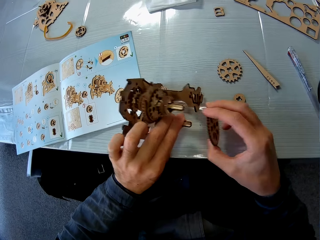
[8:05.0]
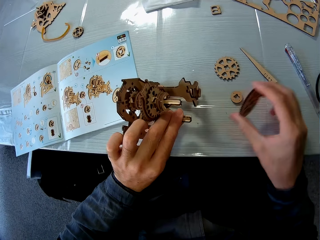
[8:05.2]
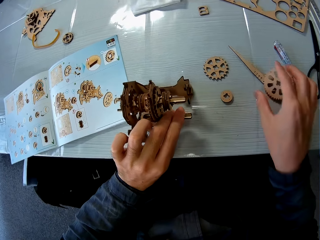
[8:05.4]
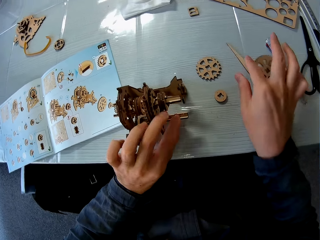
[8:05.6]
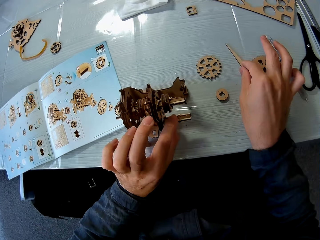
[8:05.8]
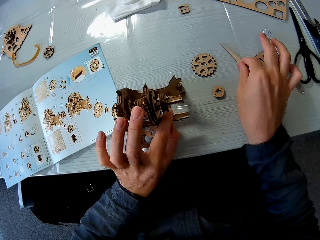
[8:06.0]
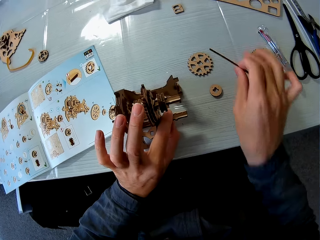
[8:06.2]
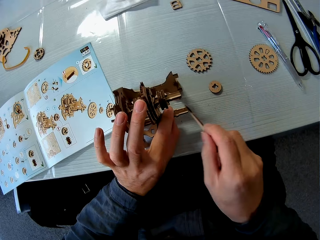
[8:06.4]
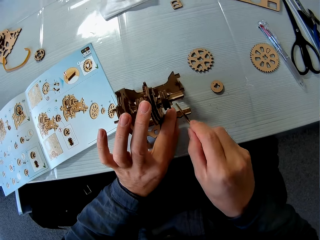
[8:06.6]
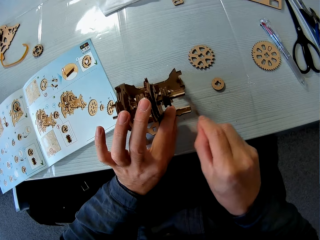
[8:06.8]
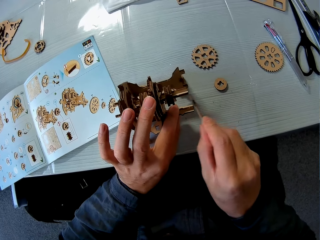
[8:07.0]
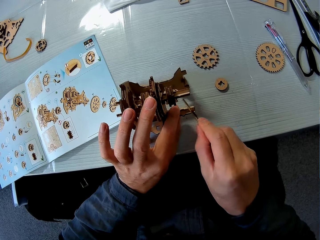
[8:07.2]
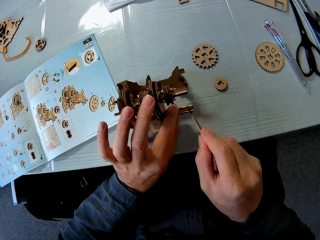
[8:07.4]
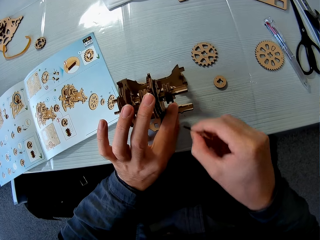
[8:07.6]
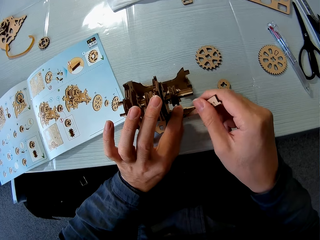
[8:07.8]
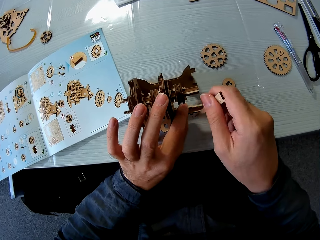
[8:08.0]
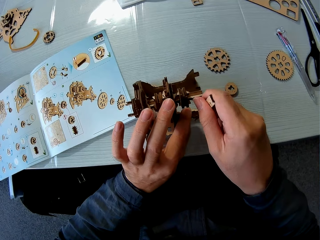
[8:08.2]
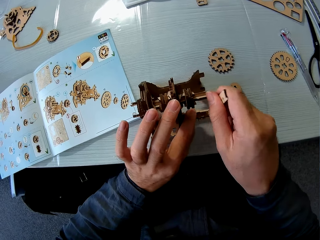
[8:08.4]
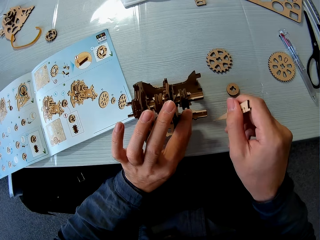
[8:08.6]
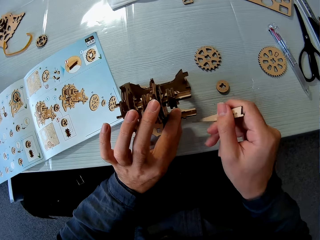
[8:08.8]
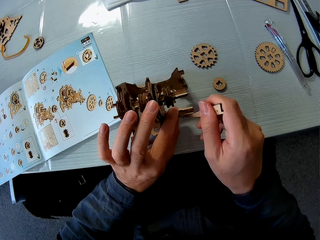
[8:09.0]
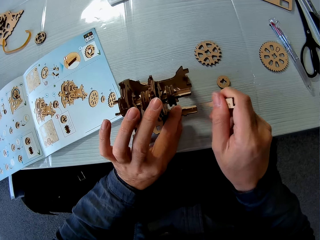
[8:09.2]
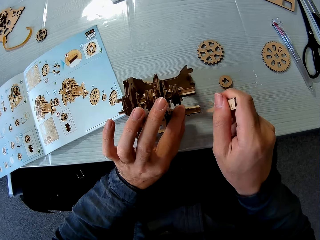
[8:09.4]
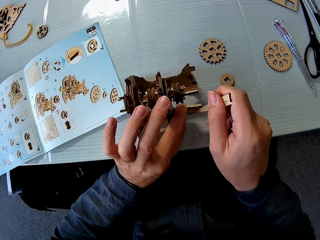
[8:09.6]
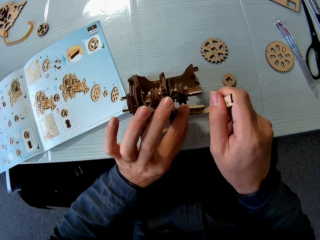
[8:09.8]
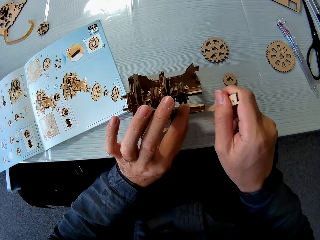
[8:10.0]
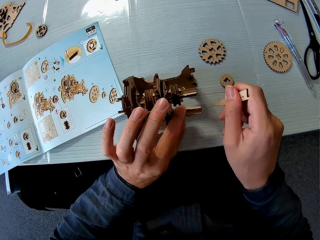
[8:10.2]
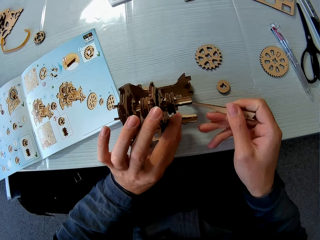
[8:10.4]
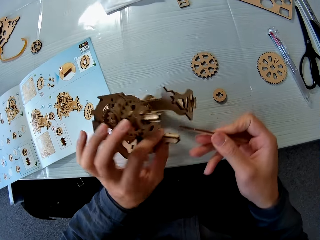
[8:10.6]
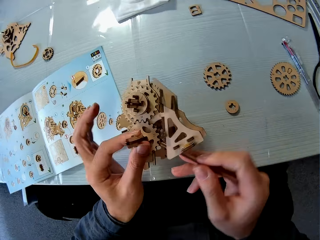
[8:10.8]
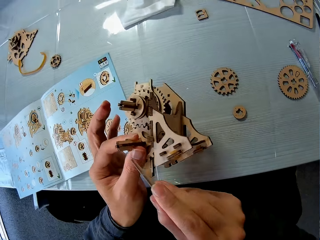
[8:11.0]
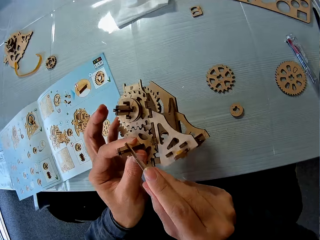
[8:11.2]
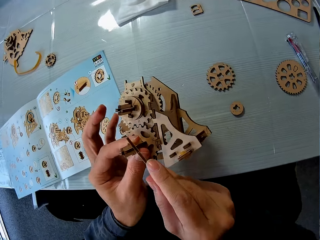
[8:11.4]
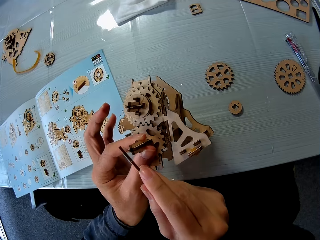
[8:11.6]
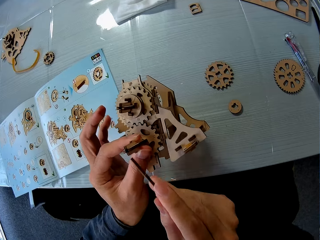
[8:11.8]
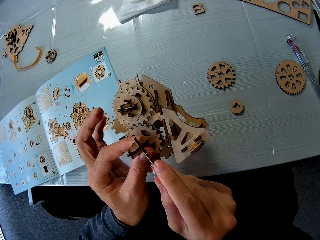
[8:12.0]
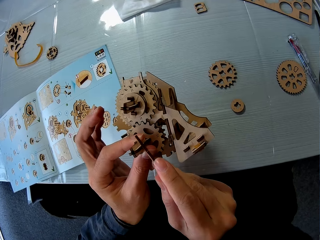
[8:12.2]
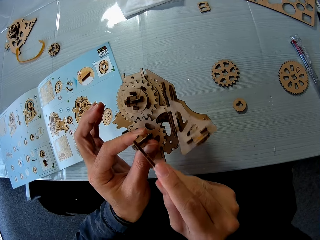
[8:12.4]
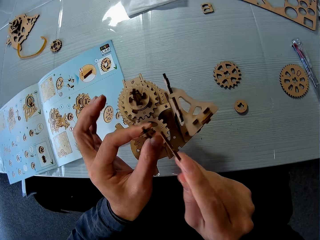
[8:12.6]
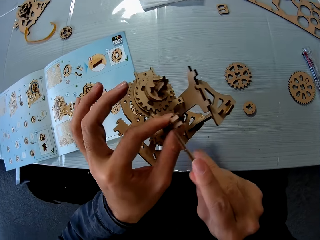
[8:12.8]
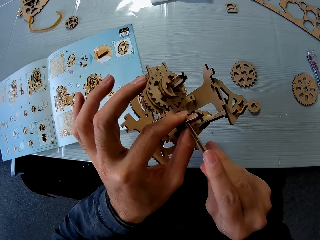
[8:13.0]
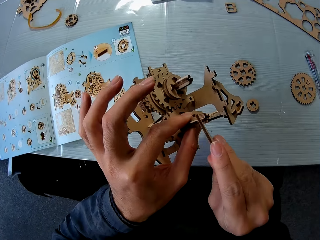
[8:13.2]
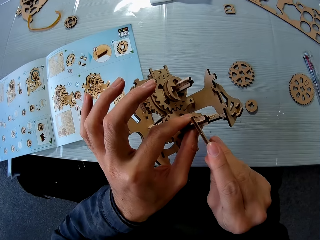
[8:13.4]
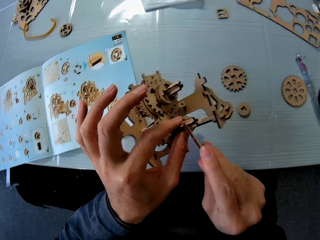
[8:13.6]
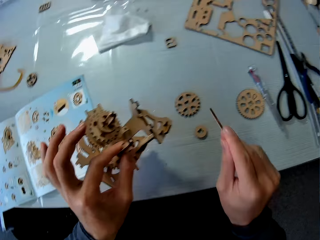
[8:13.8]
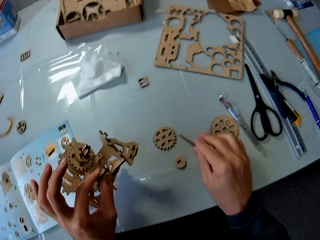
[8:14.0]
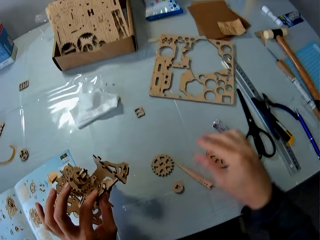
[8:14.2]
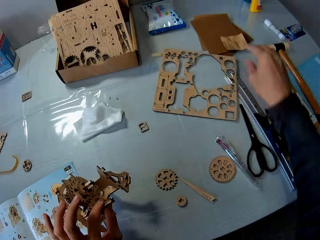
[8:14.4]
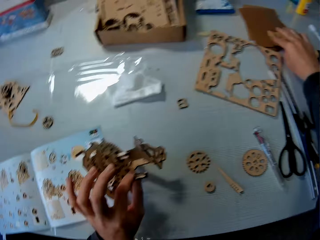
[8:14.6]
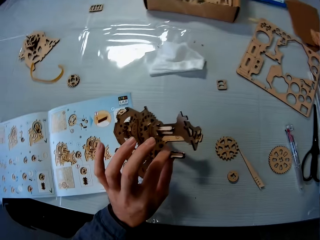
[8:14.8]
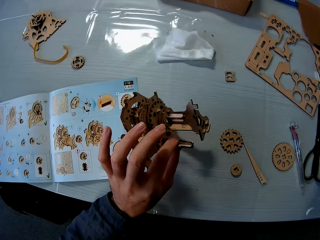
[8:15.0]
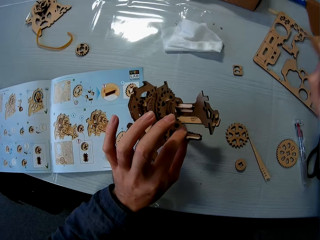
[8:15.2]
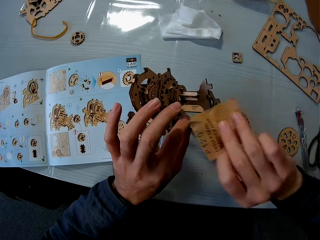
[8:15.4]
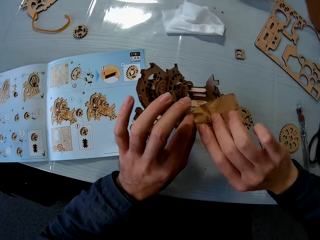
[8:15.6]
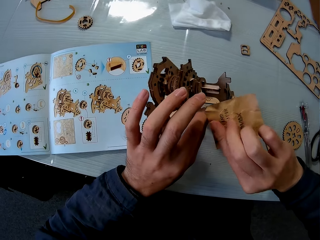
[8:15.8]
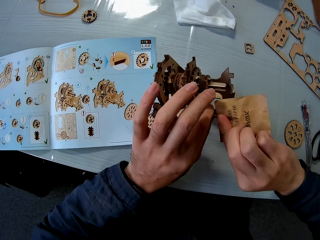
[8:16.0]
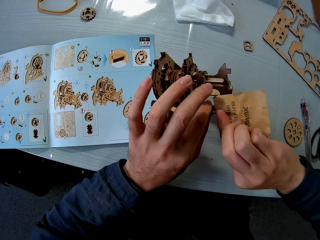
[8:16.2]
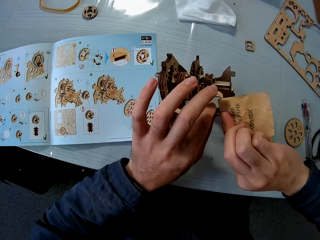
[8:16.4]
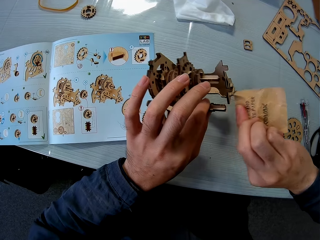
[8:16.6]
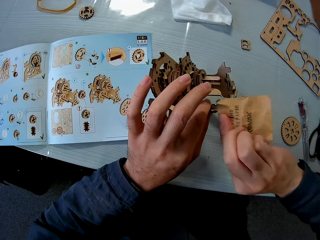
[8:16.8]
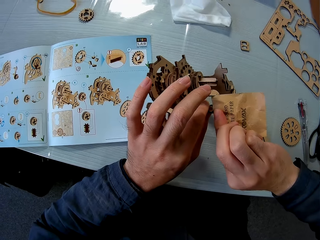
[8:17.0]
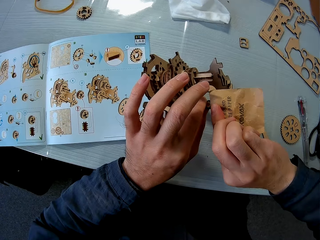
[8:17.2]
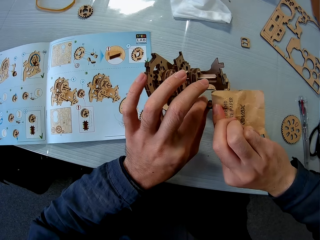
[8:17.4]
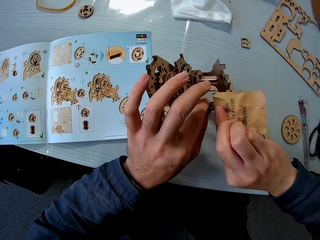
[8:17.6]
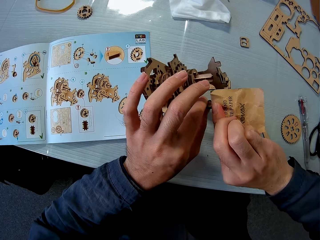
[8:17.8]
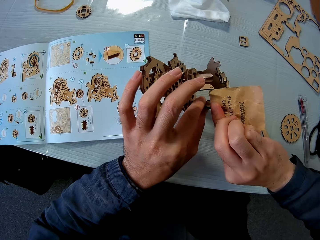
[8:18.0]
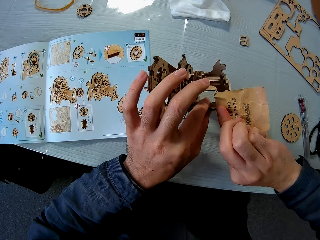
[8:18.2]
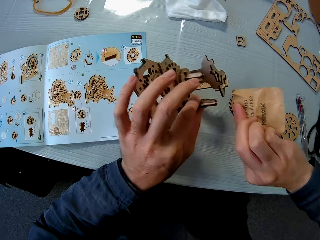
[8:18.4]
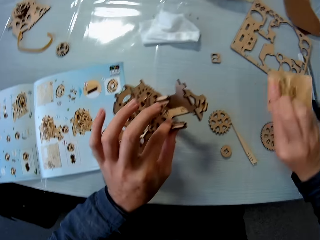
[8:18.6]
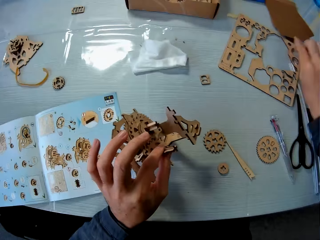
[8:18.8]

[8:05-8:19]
The camera wearer drops the wood piece on the table. They pick the wood file on the table and hold the piece of wood. They file the wooden mechanical model and remove the dust. They drop the wood file on the table. They pick a sand paper on the table. They smoothen the laser cut craft puzzle and clean the wooden mechanical model with the paper.

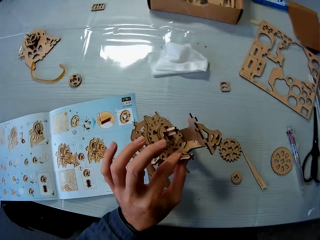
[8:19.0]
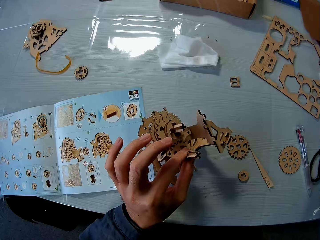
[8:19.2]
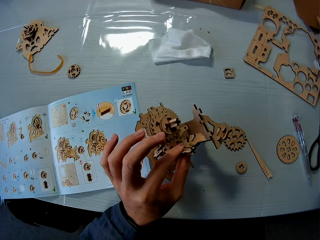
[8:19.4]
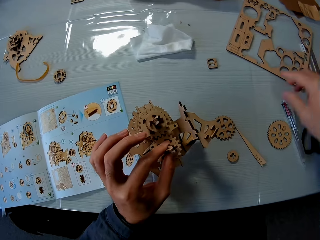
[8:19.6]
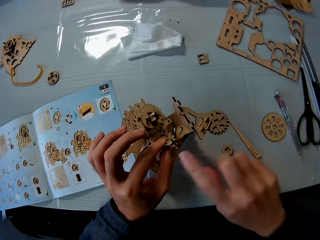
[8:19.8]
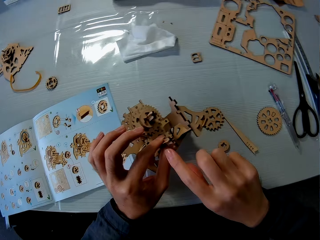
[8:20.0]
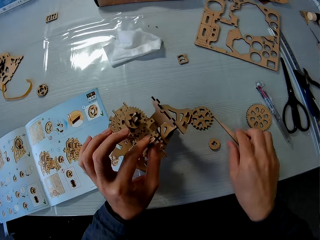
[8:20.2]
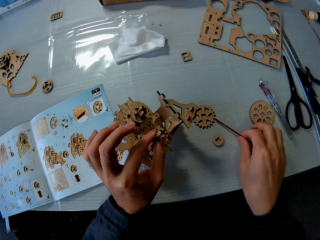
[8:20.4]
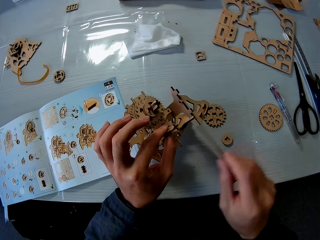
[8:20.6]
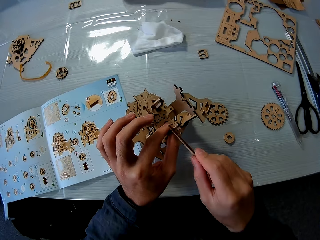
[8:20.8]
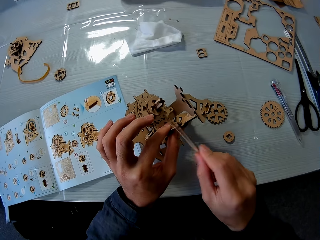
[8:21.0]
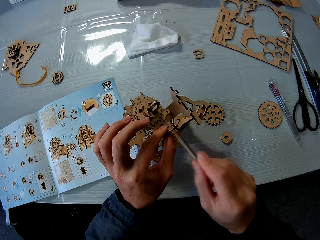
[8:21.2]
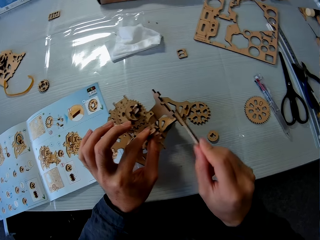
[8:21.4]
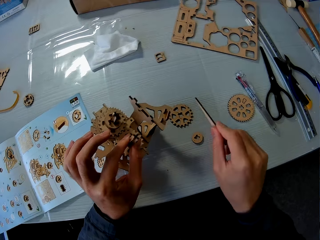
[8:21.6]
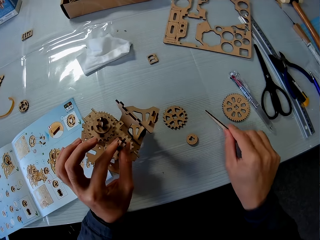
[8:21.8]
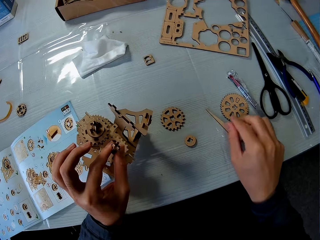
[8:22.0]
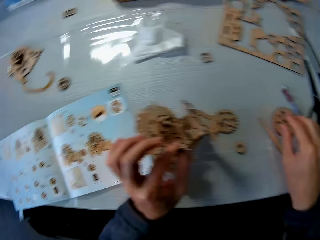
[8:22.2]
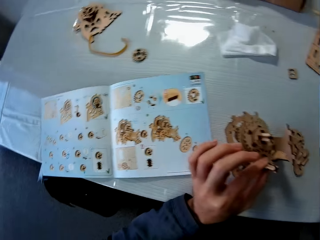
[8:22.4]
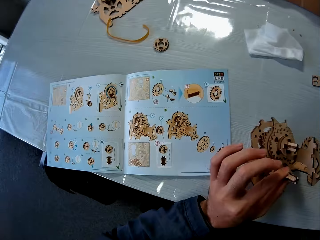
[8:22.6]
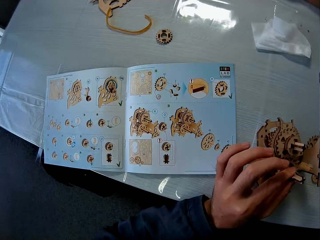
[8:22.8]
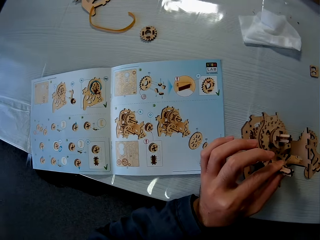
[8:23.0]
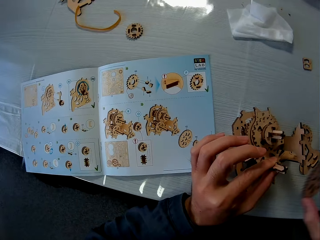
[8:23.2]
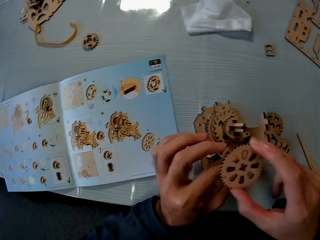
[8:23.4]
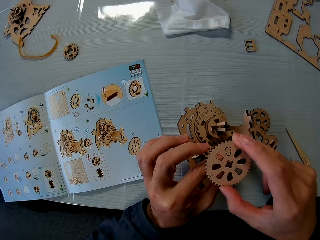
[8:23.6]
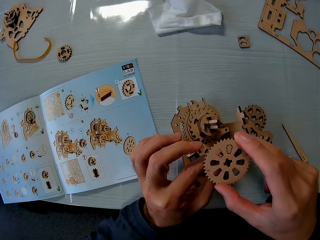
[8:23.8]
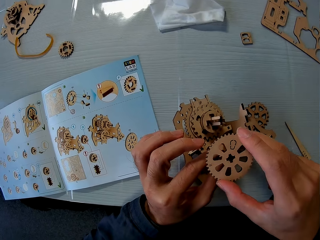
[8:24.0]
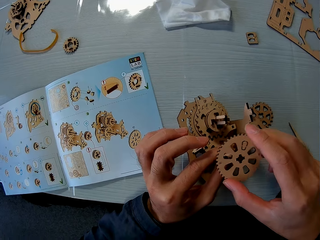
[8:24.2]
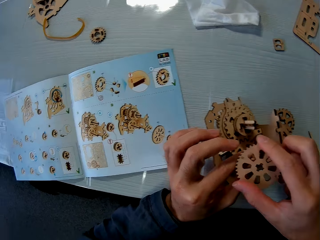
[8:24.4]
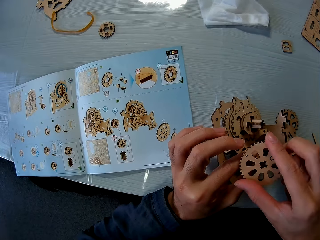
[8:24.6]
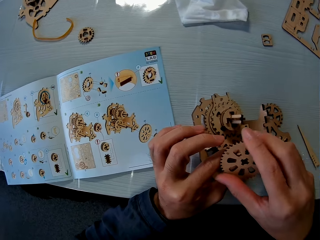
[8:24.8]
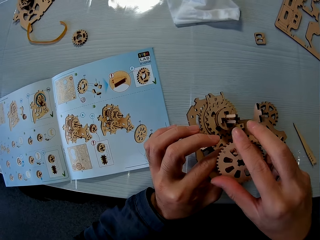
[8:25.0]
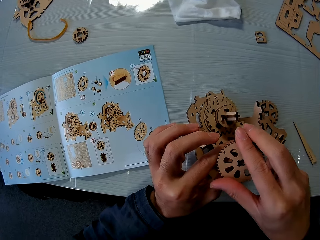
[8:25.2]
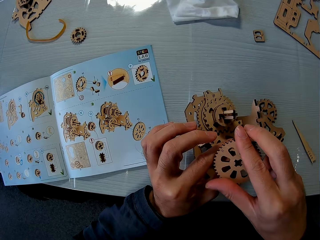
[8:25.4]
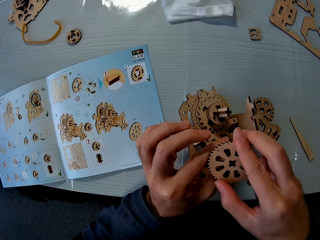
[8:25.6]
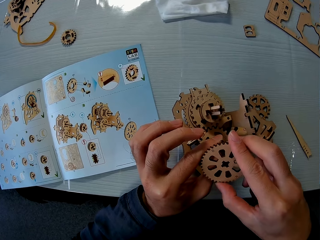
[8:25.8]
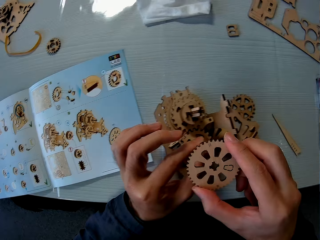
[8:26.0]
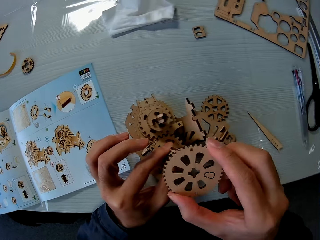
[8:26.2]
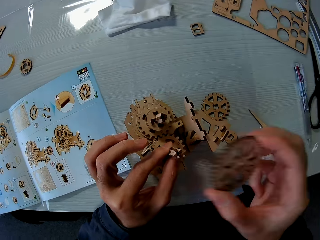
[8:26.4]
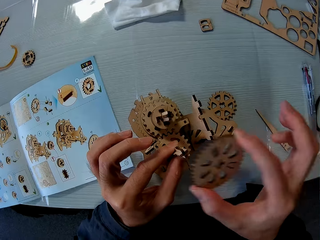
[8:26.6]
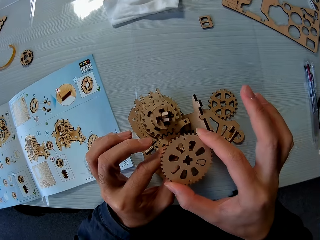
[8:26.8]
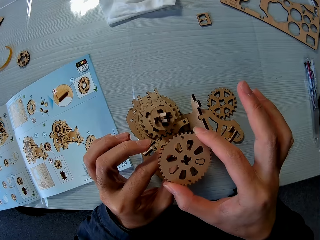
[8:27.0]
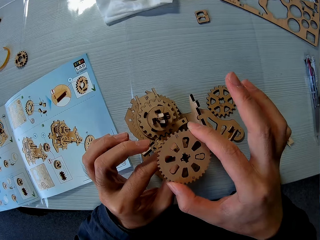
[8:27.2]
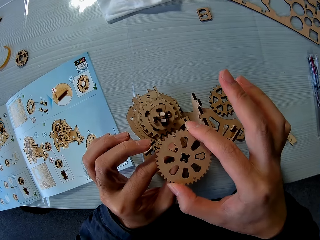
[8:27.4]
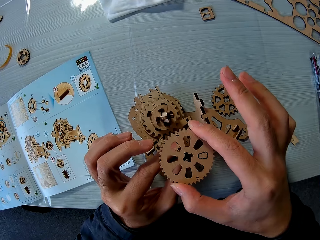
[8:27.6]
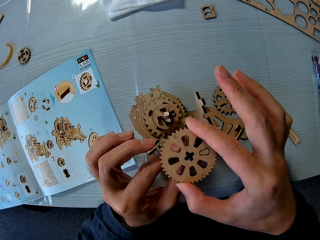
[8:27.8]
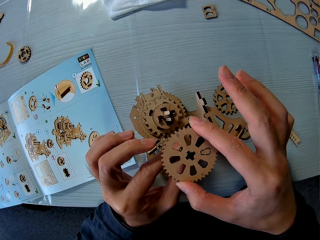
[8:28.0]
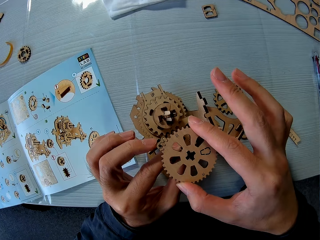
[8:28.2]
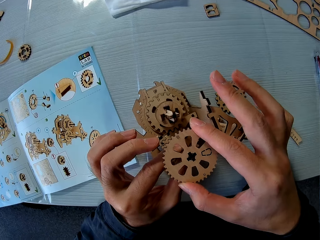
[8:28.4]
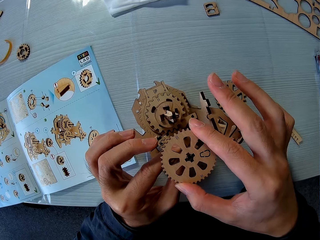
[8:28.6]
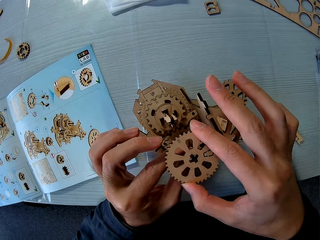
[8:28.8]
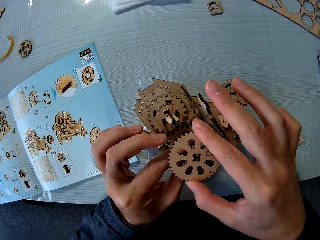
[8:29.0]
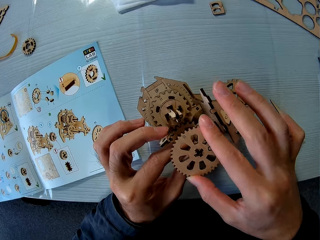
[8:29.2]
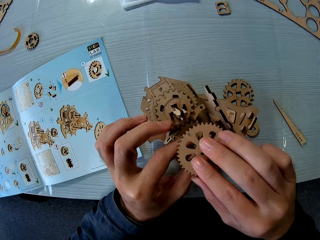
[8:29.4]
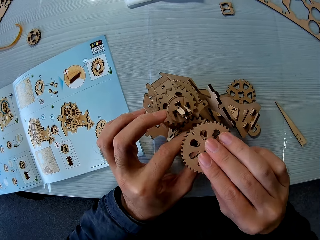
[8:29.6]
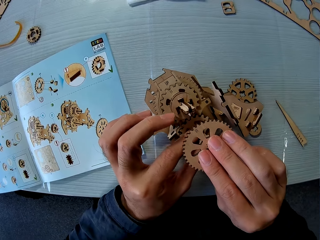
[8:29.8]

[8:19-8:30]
The camera wearer drops the sand paper on the table. They pick the wood file on the table, touch the wooden mechanical model with the wood file, and remove the dust. They drop the wood file on the table and pick the wood piece on the table. They read the book. They hold the wood piece and attach the wood piece to the wooden mechanical model.
